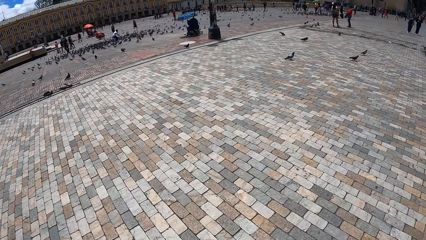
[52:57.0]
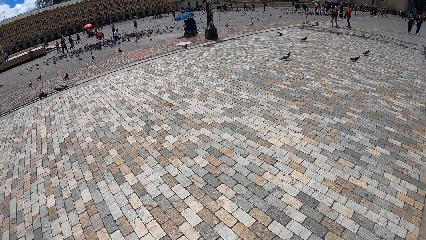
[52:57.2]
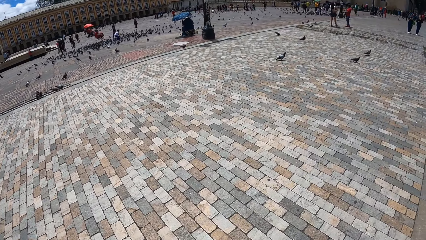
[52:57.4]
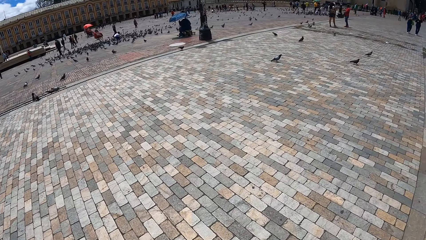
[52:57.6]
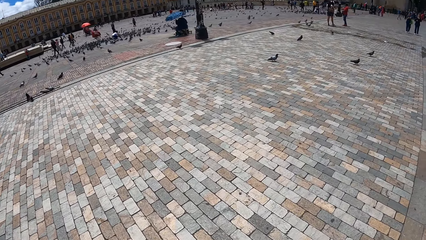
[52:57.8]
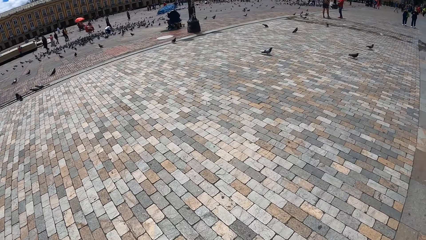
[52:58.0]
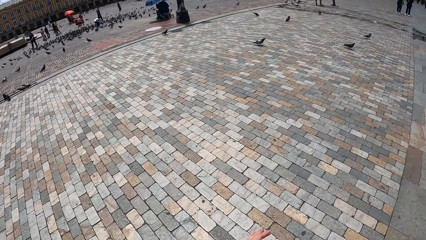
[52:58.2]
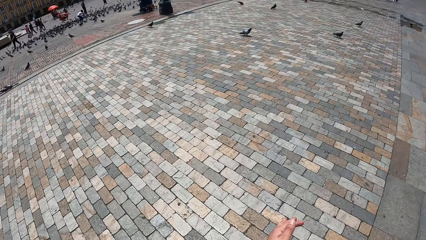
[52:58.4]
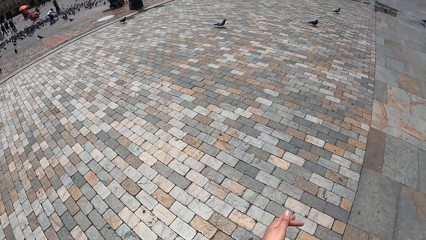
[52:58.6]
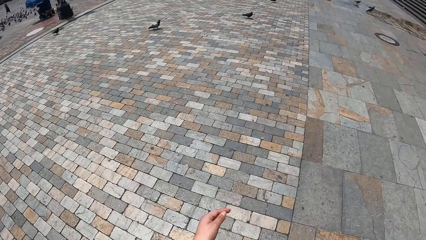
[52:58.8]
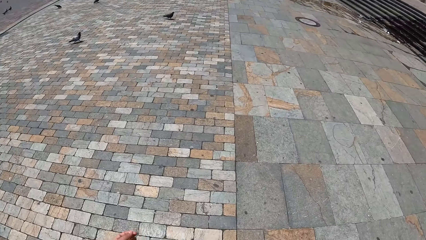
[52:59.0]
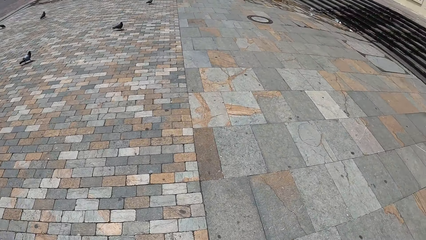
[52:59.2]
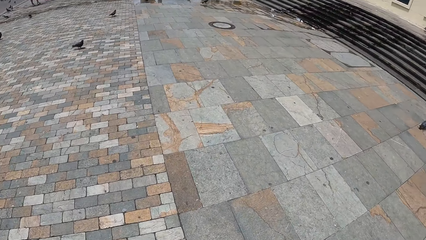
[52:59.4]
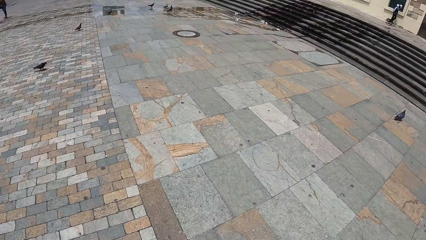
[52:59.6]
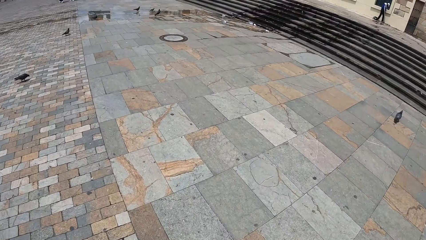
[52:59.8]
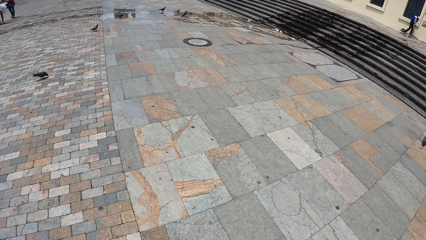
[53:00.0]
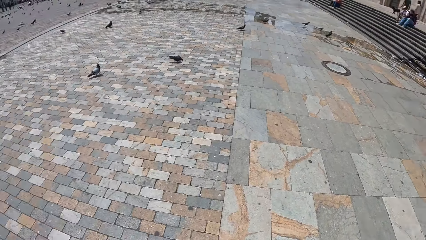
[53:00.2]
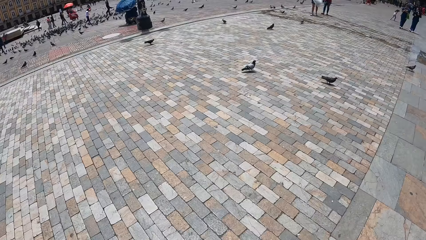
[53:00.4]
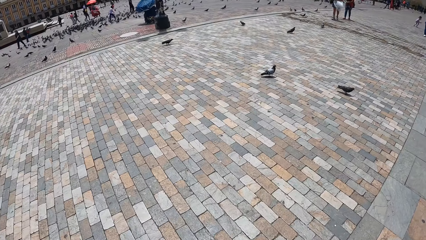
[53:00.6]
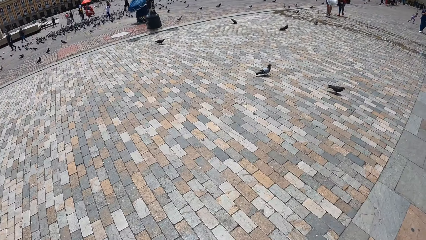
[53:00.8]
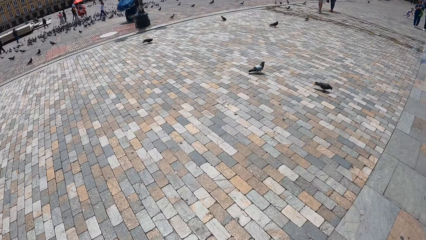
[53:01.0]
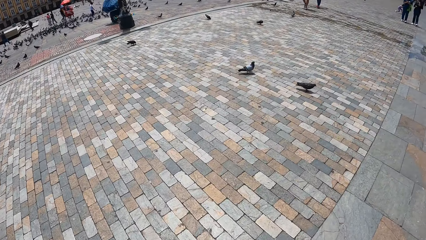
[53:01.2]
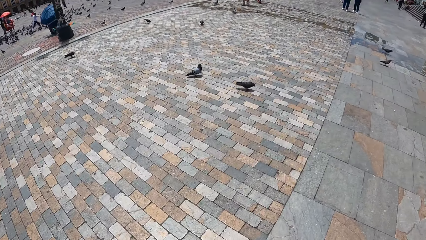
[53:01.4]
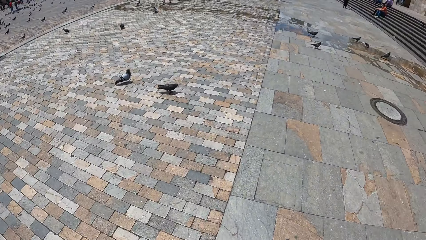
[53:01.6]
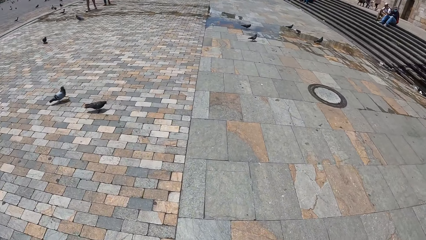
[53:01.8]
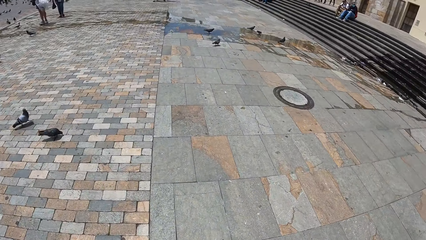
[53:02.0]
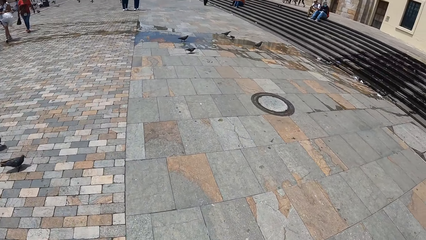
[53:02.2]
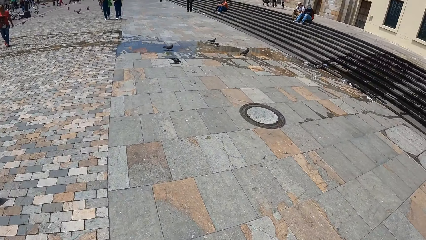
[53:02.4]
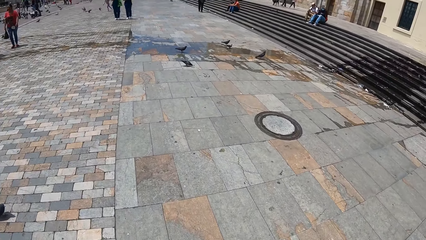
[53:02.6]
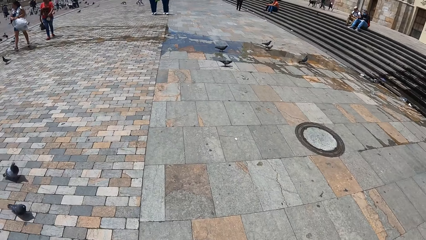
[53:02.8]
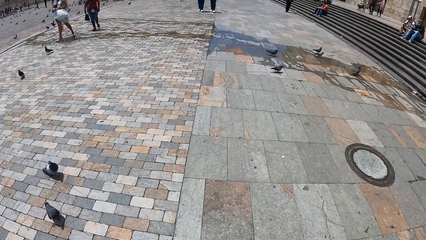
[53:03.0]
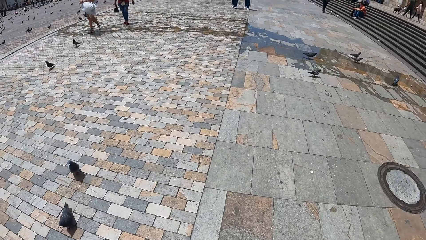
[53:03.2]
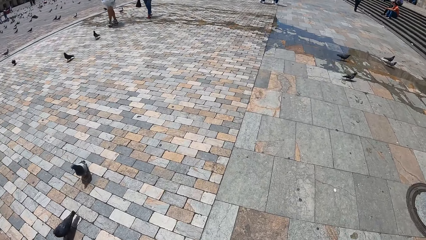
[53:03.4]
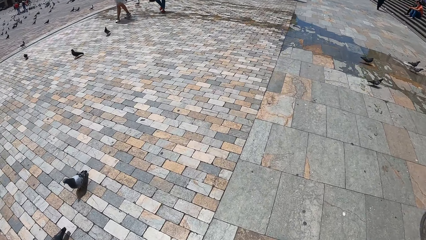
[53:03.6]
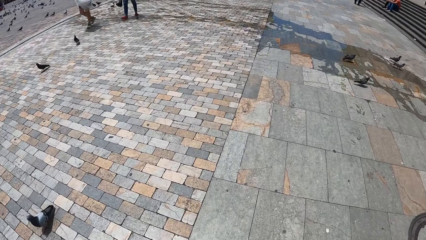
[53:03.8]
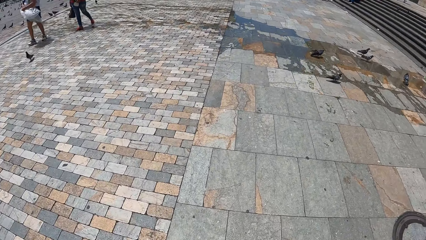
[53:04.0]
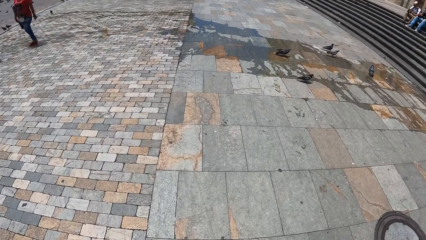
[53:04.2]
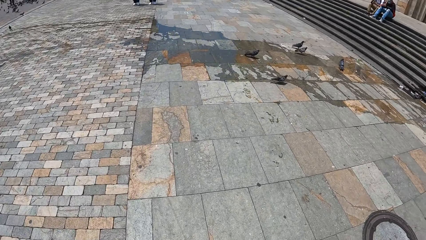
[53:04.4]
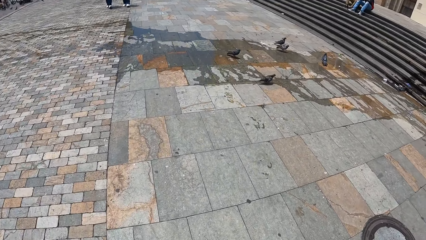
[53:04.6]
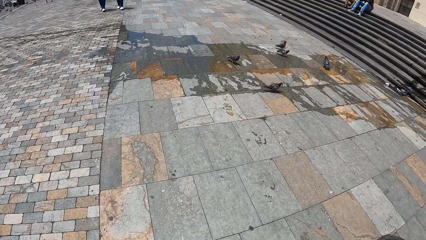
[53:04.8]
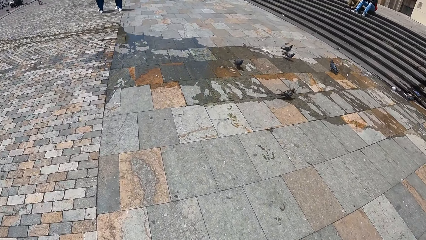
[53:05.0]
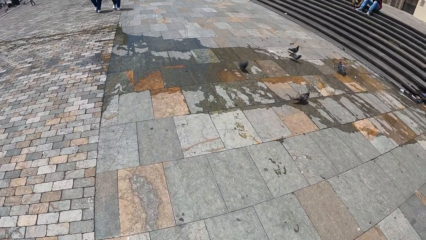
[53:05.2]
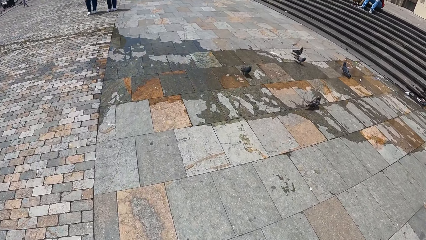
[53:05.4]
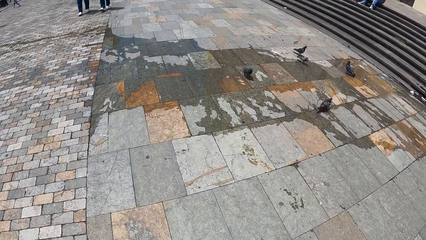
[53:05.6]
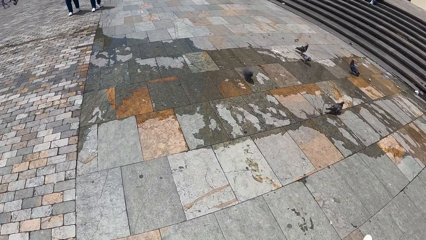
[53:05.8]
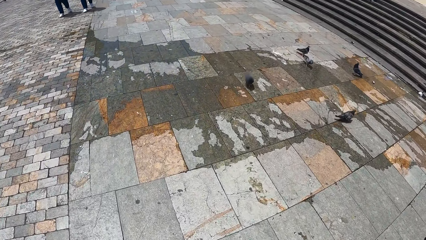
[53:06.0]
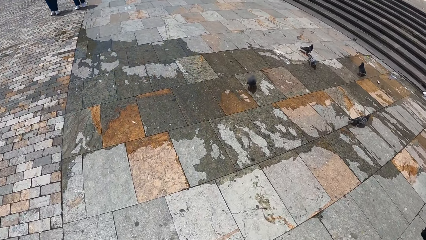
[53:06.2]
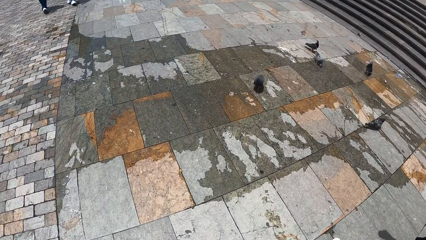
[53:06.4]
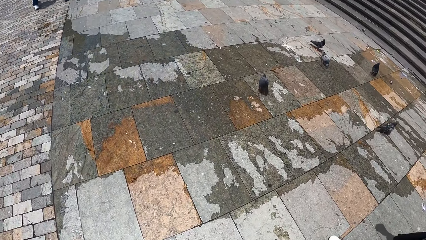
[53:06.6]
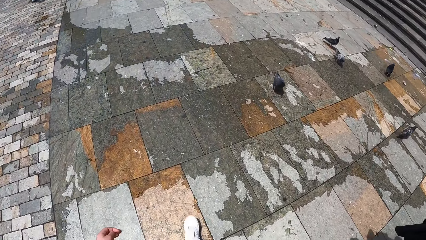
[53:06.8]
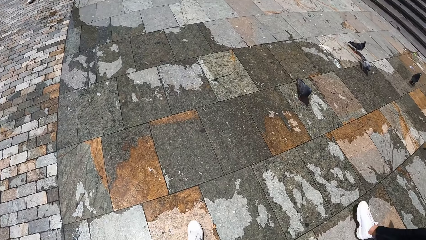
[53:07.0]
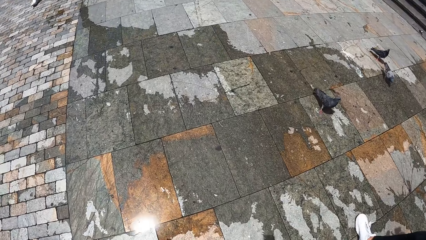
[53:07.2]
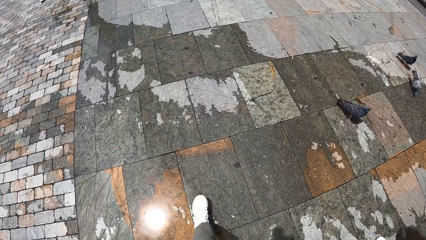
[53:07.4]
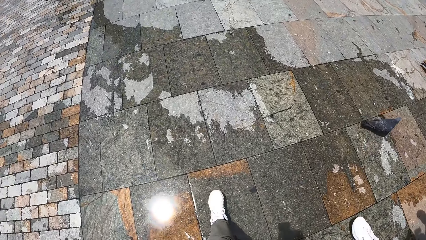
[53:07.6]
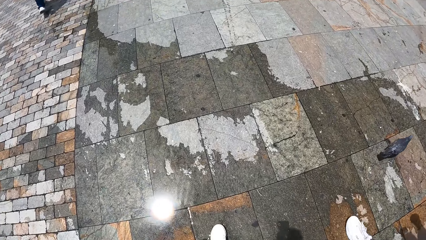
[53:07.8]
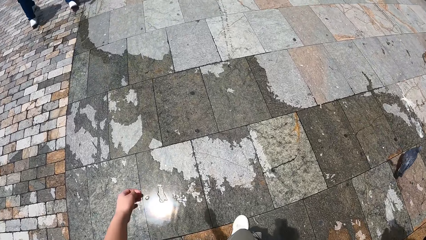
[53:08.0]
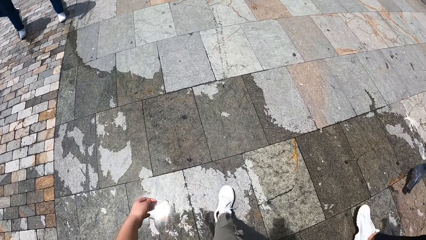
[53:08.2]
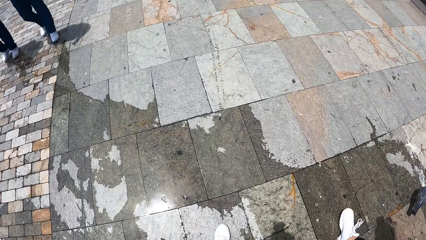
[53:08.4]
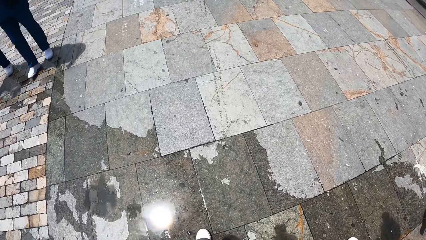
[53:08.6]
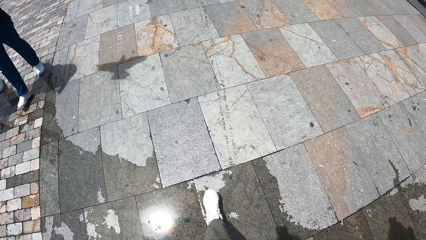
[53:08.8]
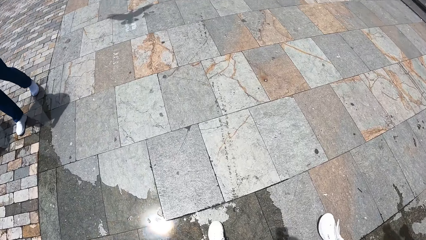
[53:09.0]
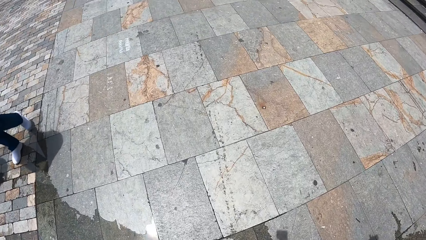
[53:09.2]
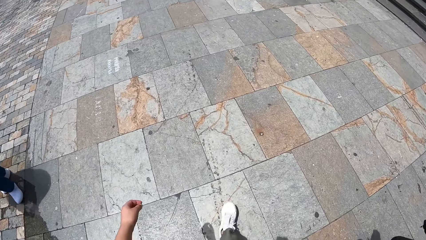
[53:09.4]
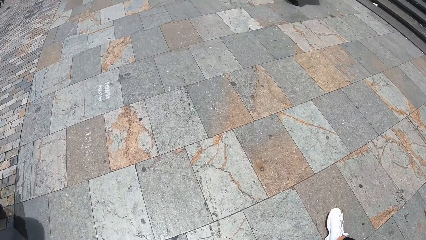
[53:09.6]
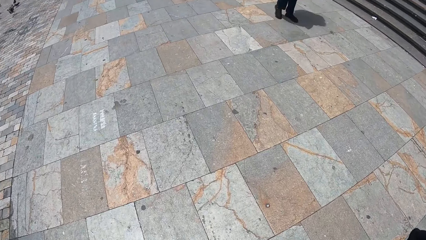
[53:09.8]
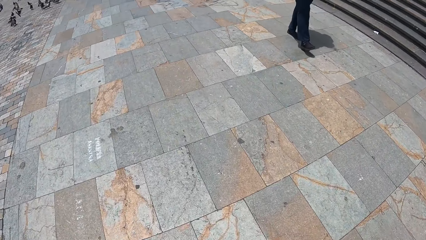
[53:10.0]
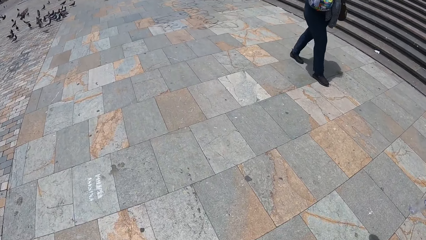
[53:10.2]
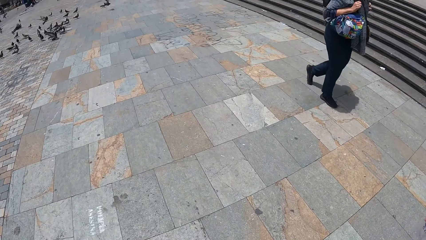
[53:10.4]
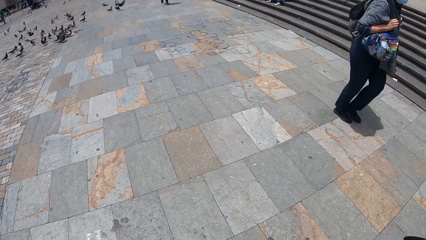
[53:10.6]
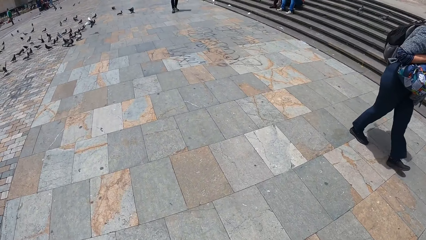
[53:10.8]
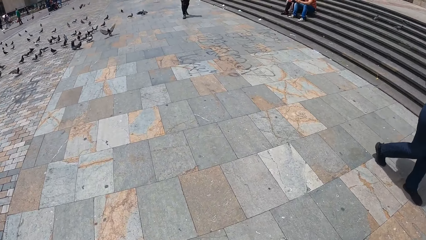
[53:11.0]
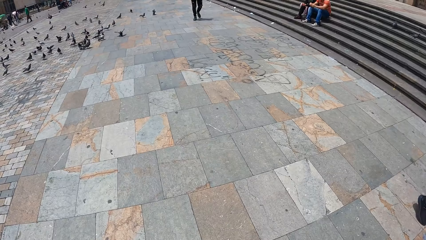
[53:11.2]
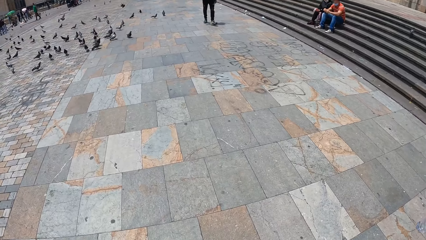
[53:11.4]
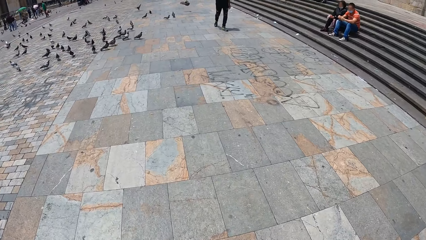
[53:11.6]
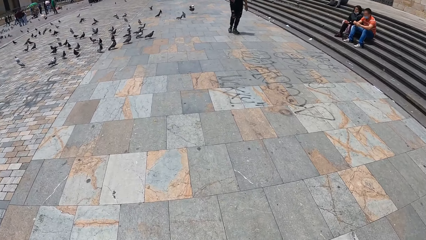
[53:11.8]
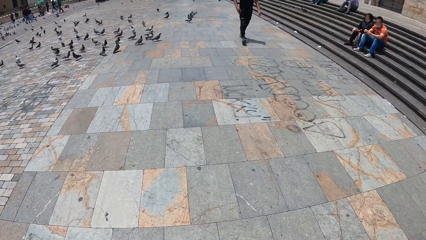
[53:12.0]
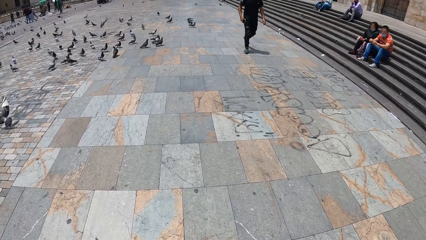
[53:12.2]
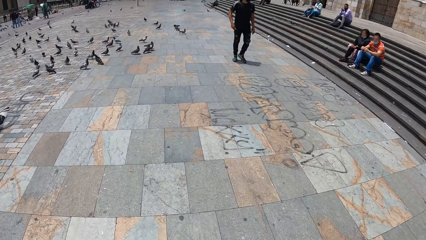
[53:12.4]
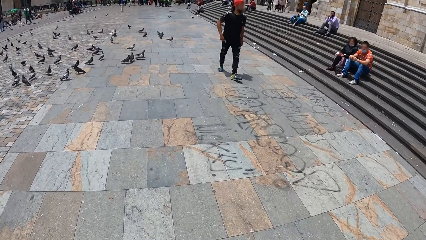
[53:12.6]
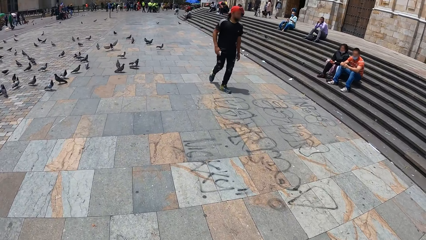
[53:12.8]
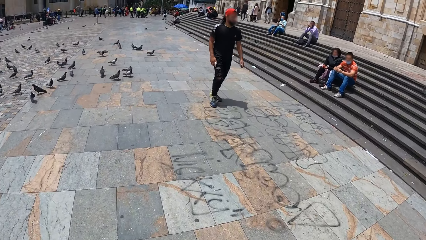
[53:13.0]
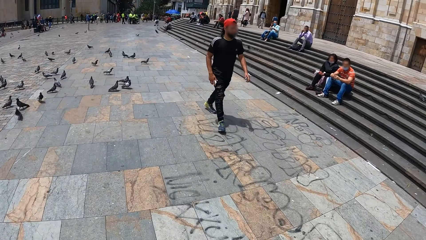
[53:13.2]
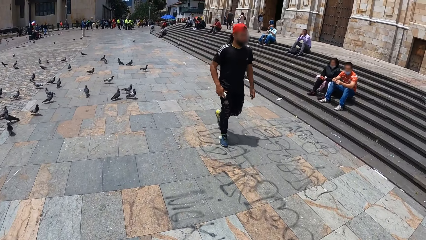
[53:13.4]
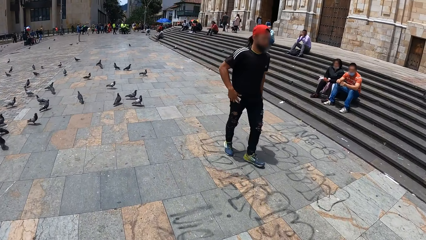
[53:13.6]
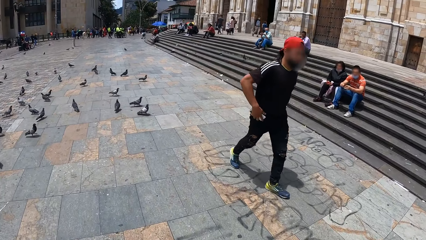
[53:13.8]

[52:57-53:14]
The camera wearer stares at the ground.
